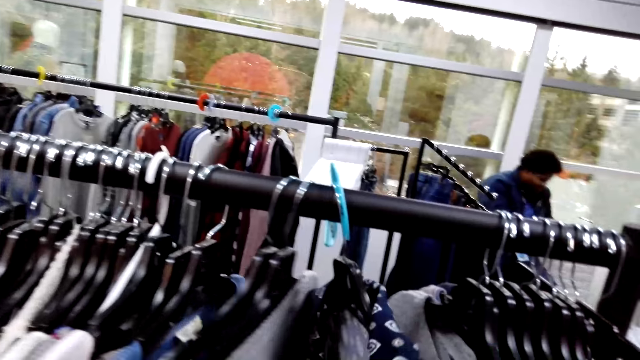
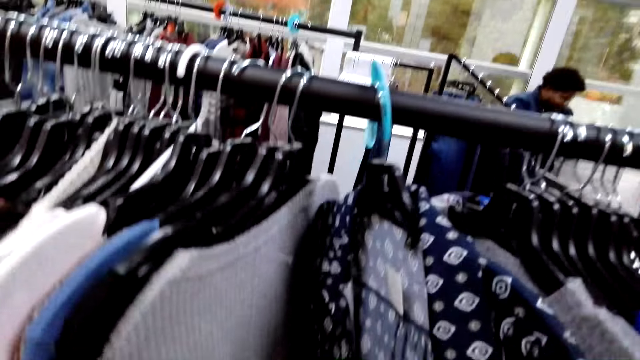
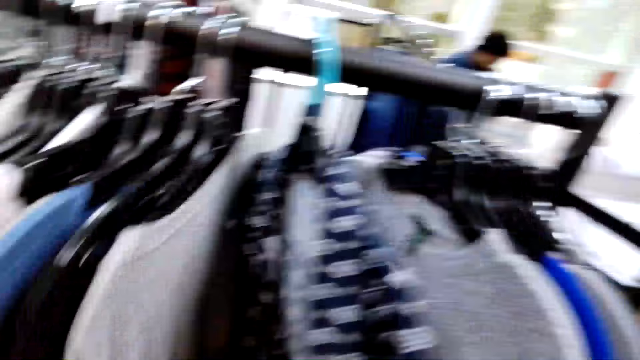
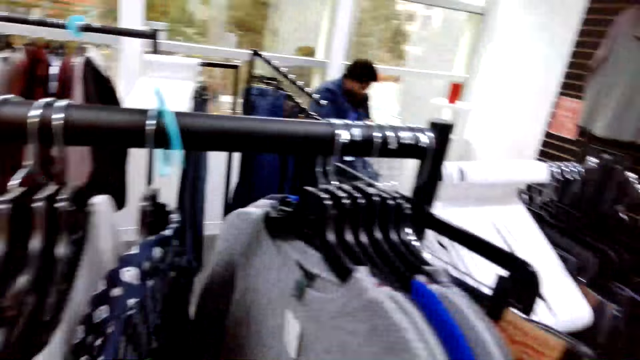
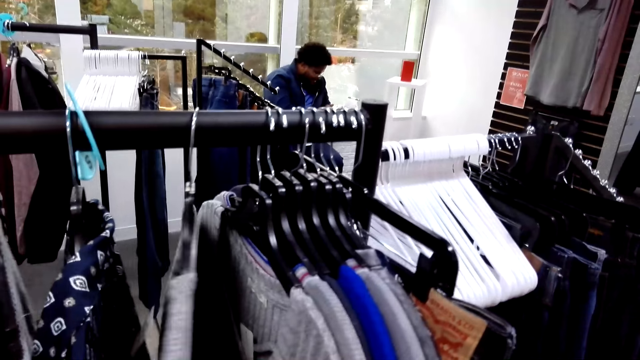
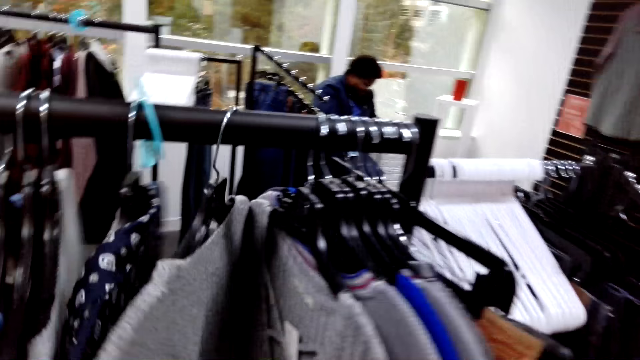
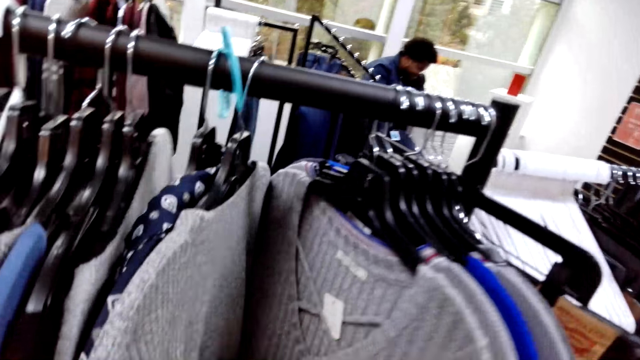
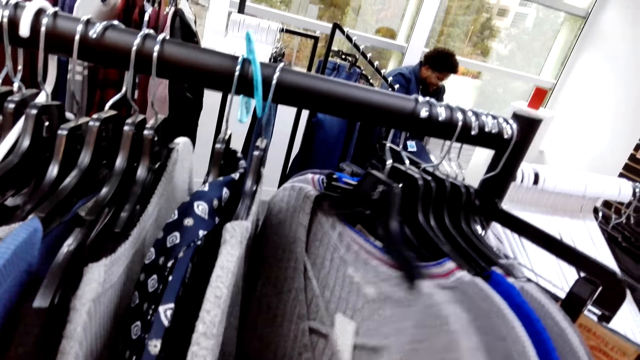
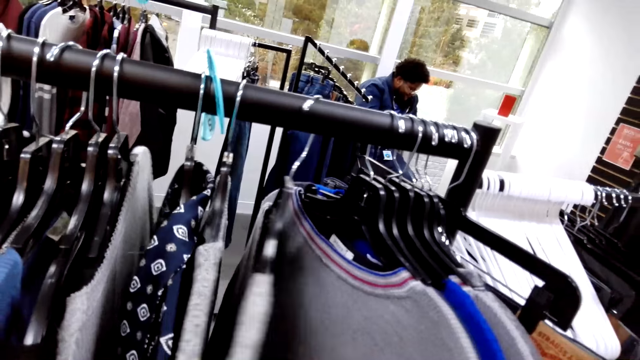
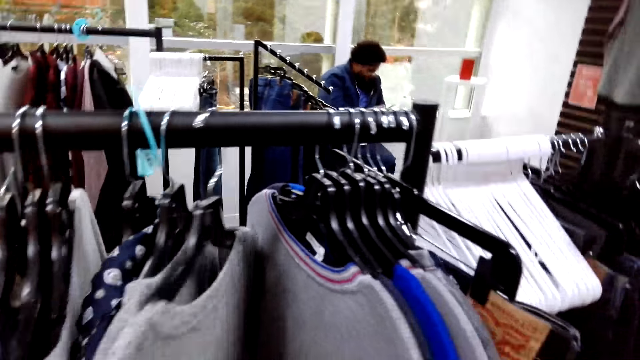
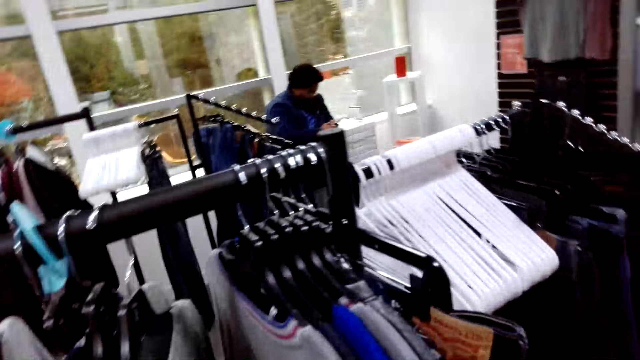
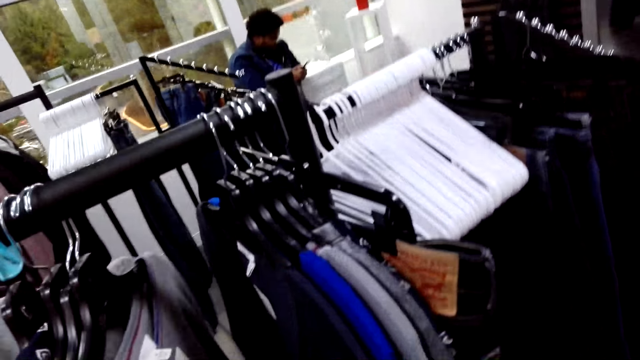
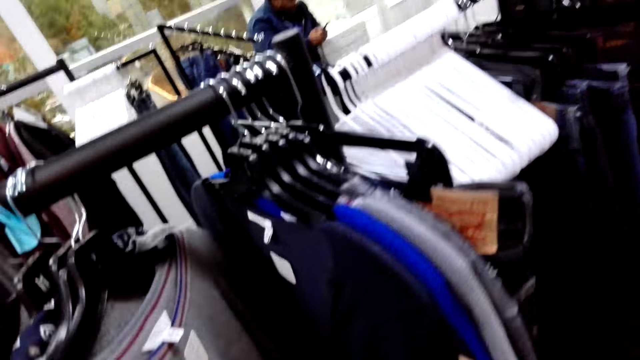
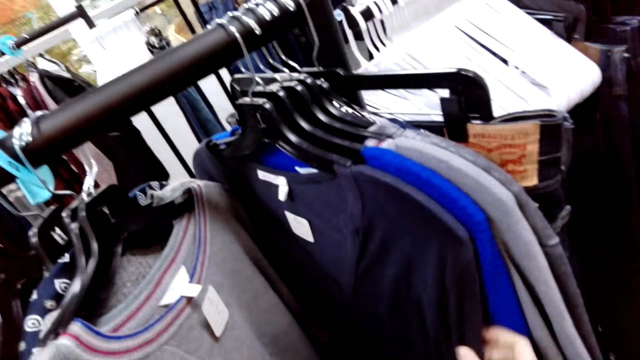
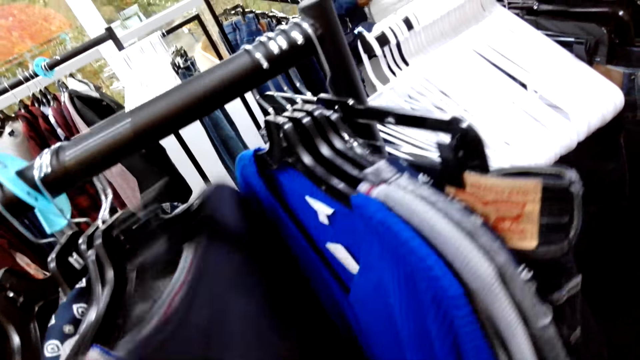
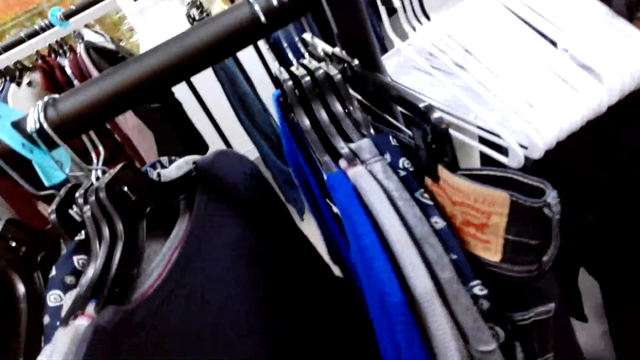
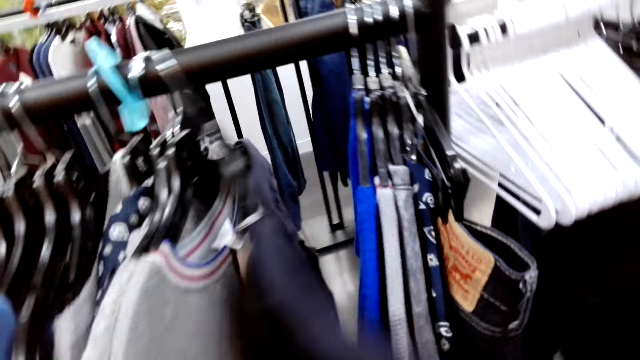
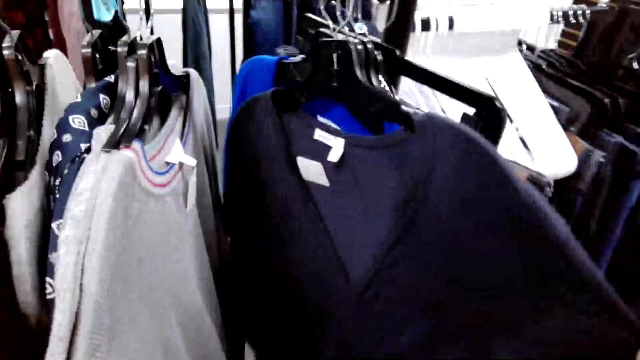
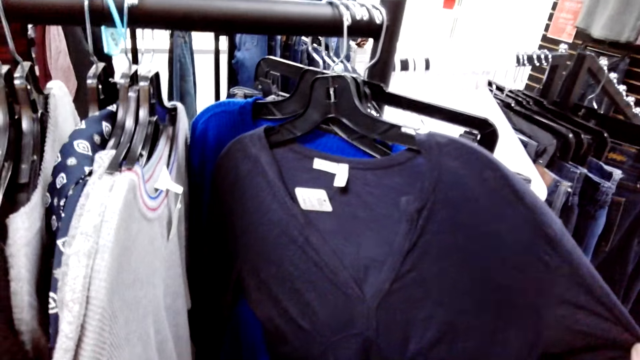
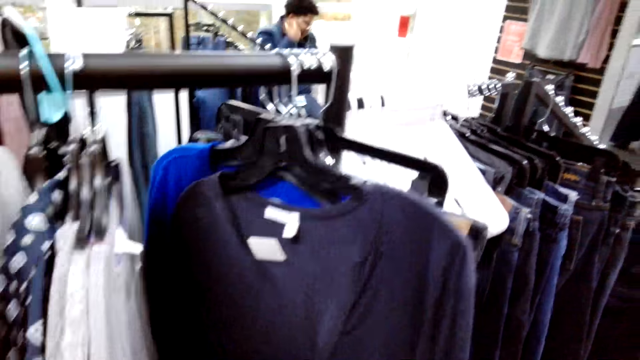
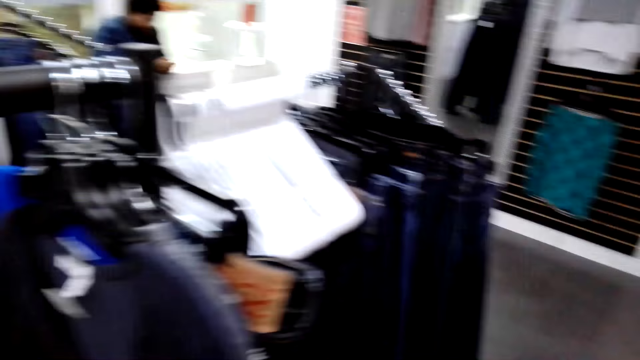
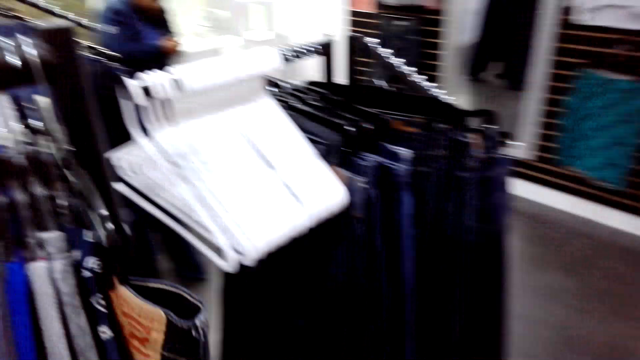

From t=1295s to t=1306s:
The camera wearer holds the blouse. They move the blouse repeatedly.

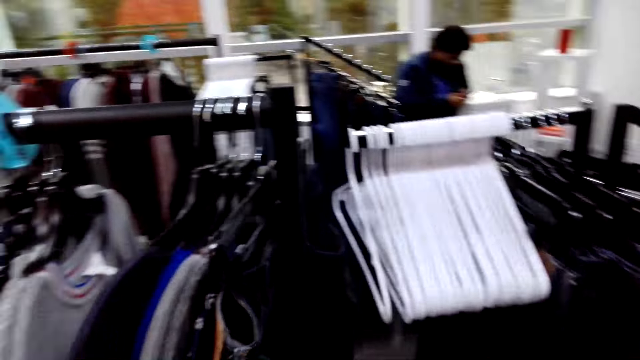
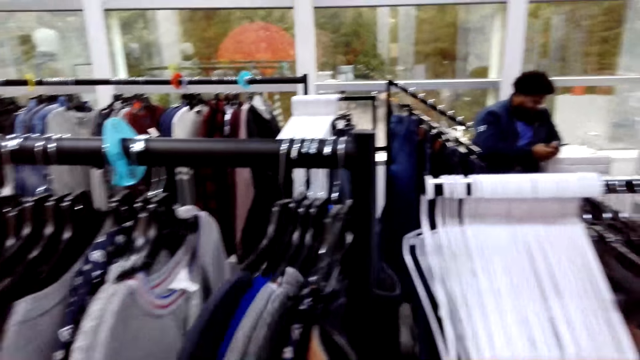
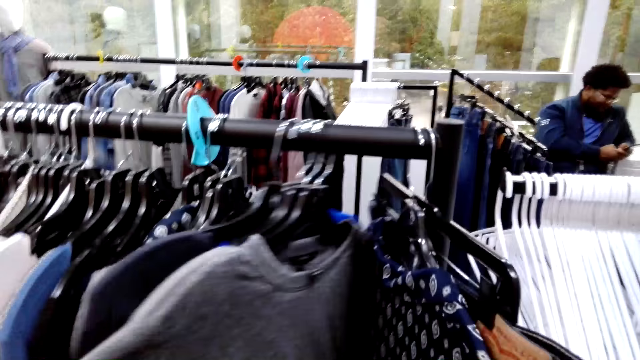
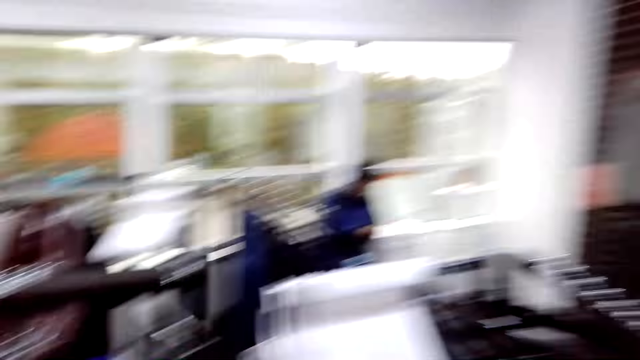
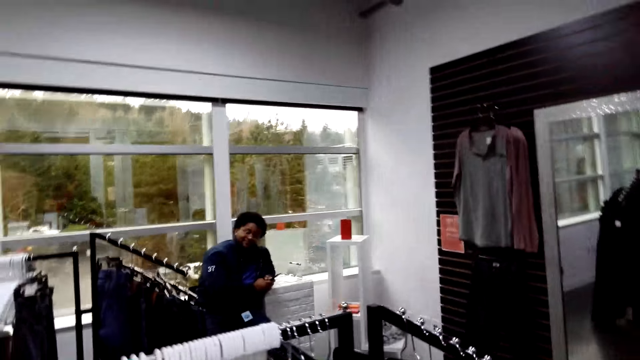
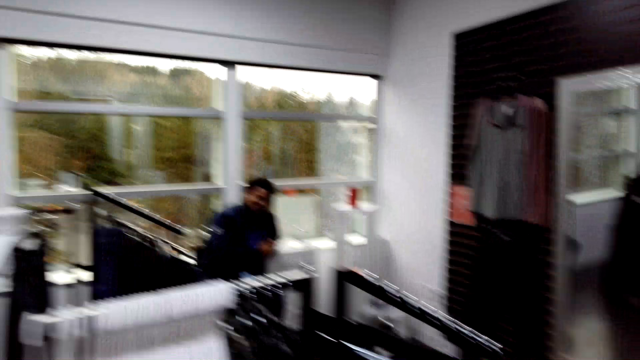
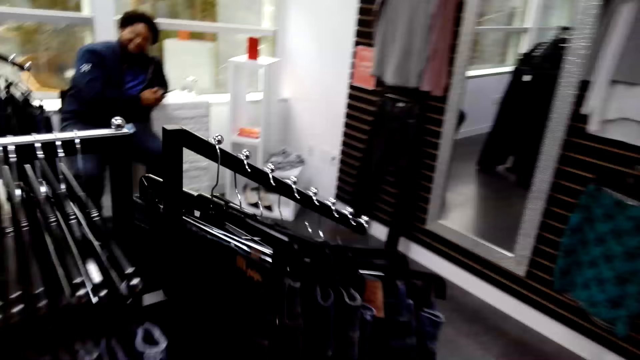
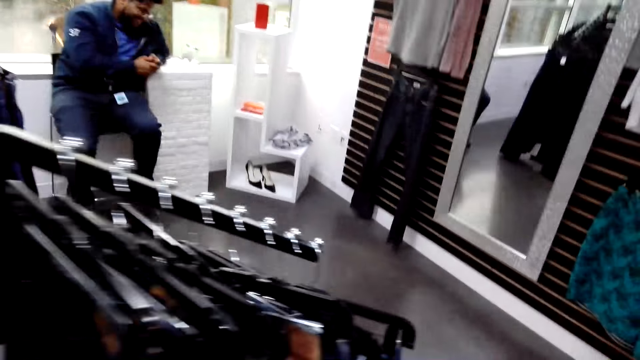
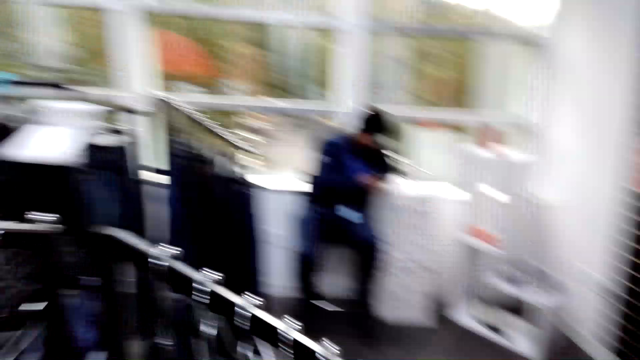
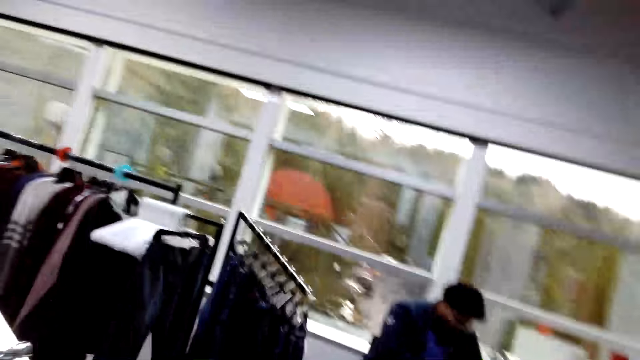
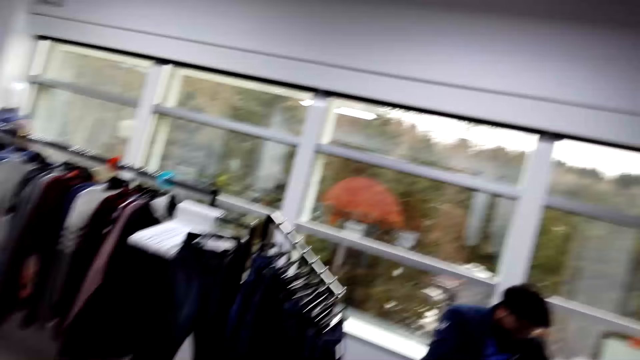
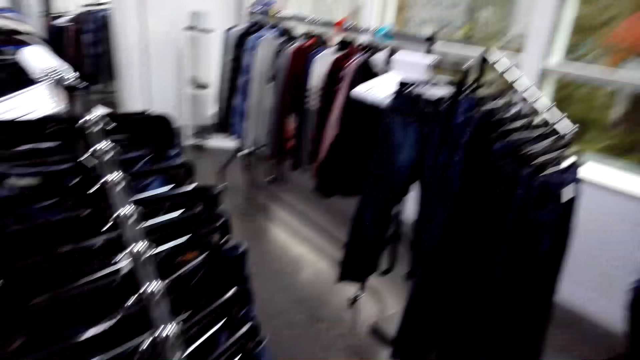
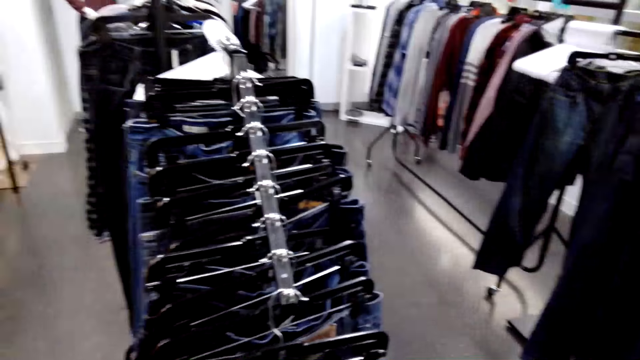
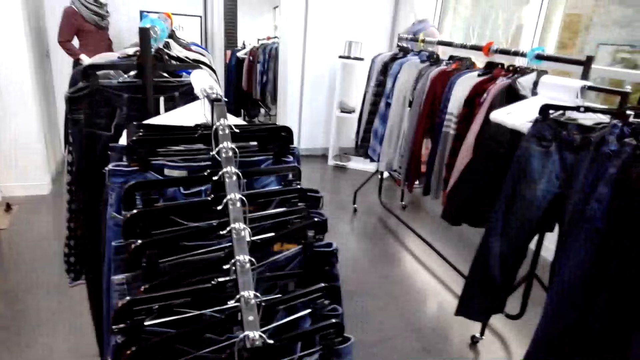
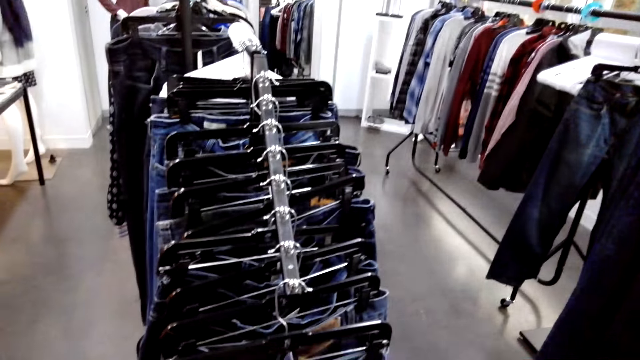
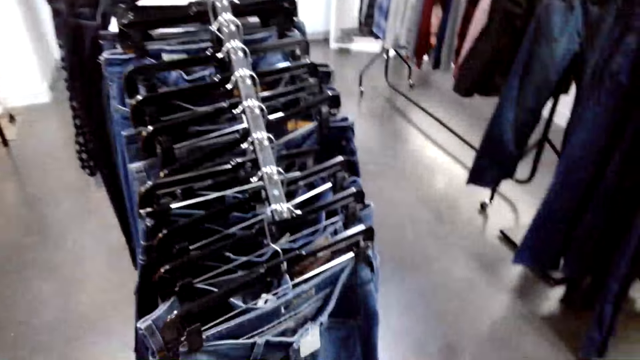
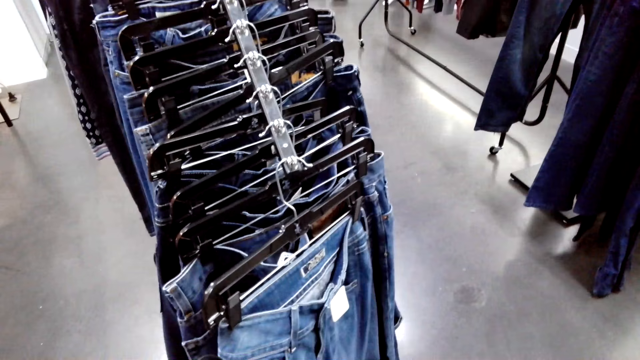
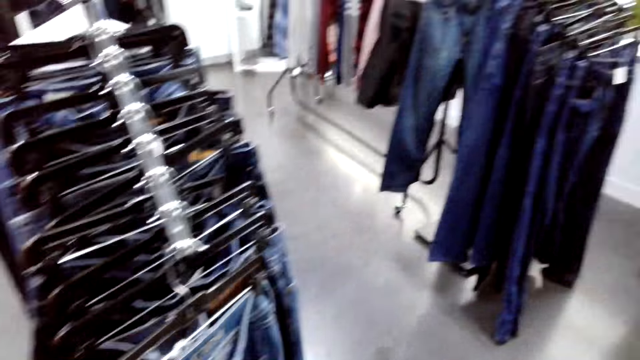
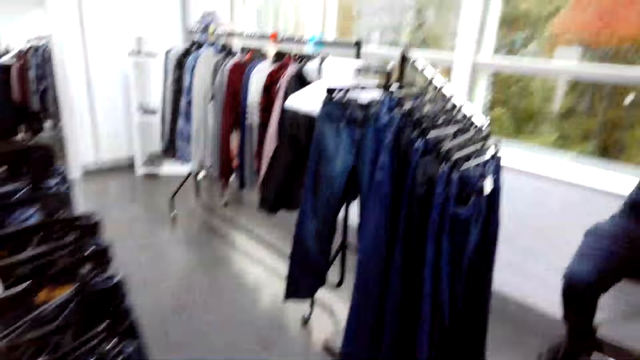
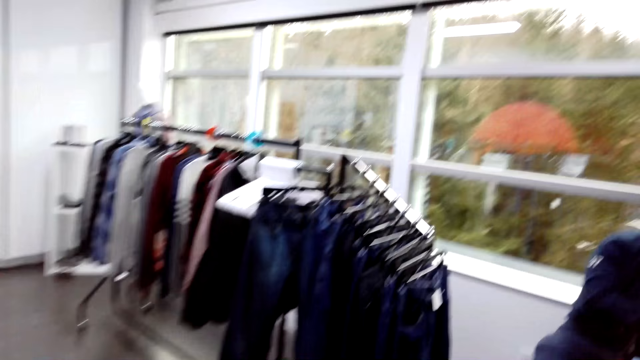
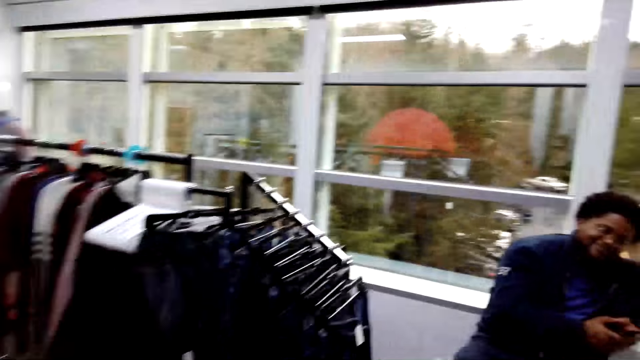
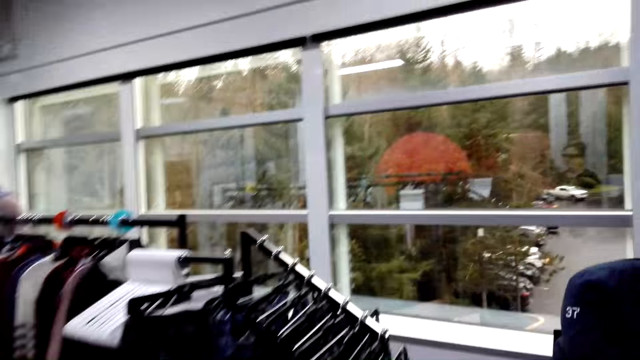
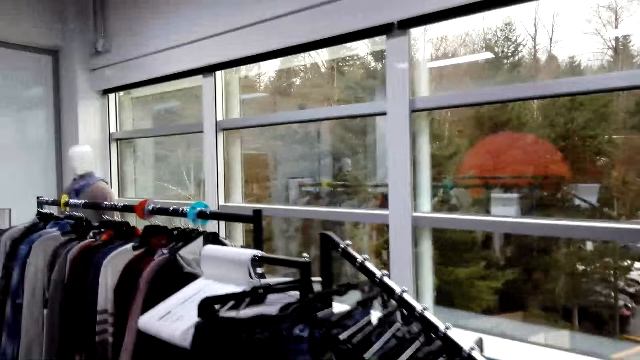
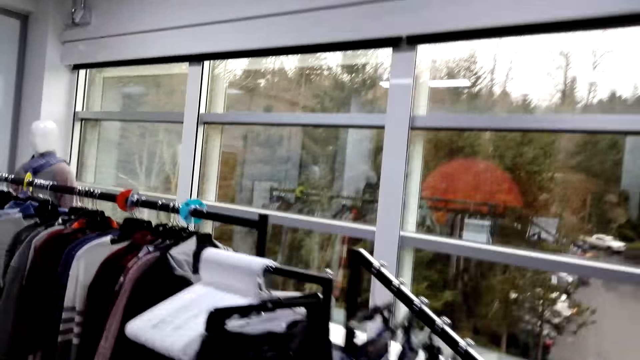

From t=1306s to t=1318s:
A cashier dialogues with the camera wearer. The camera wearer moves the blouse. They walk around the shop. They dialogue with another cashier. They stare at the clothes on the clothes stand. They hold a trouser. They walk around the shop. They dialogue with the other cashier.
